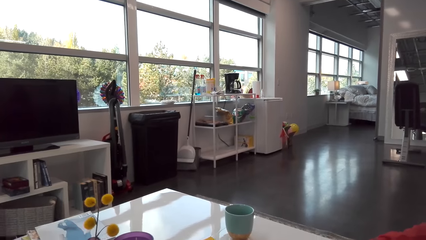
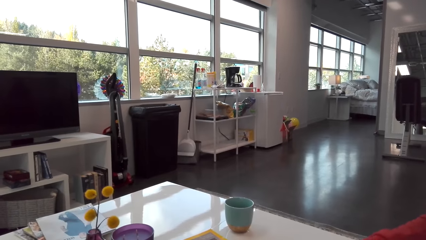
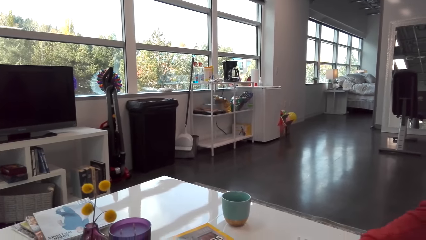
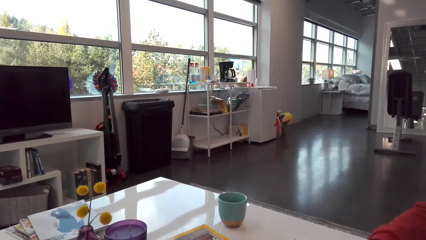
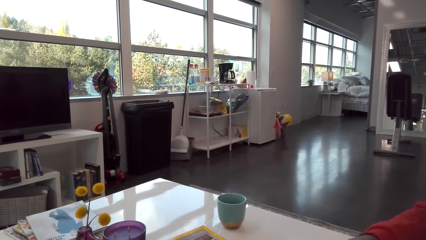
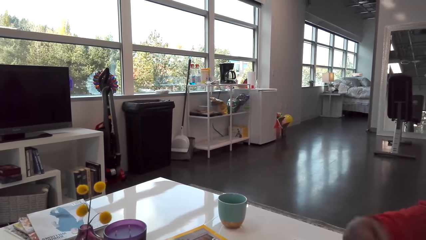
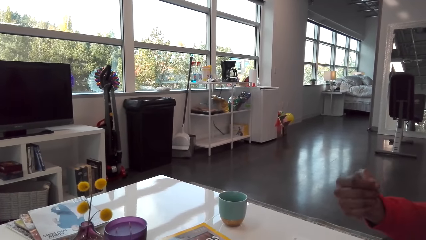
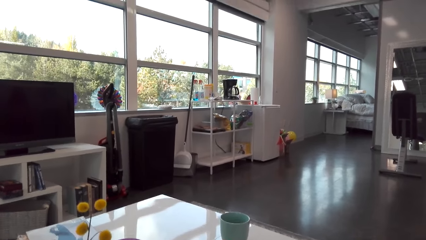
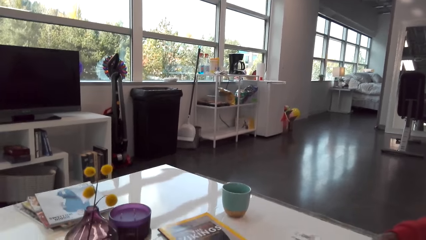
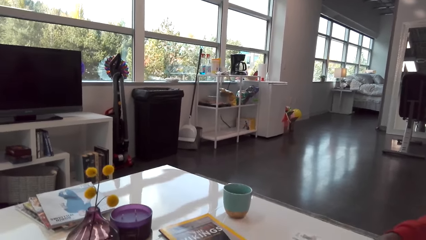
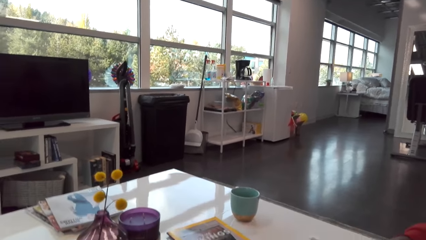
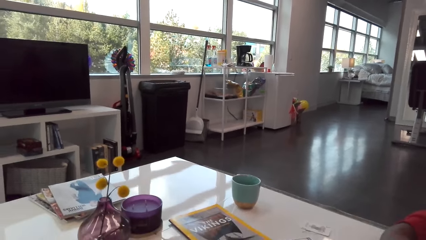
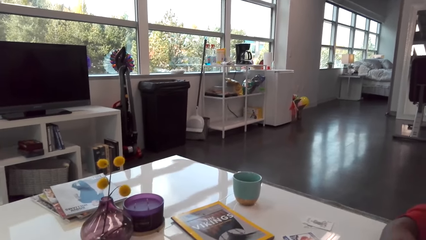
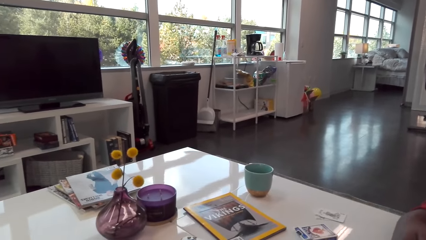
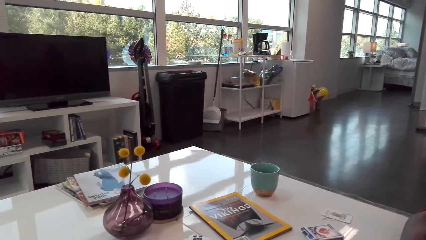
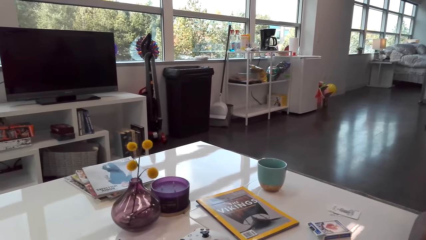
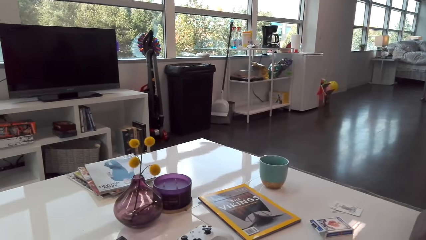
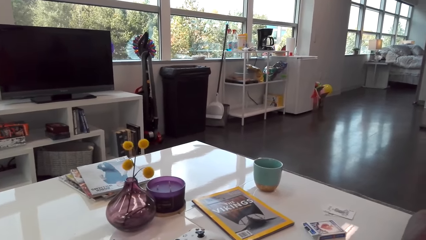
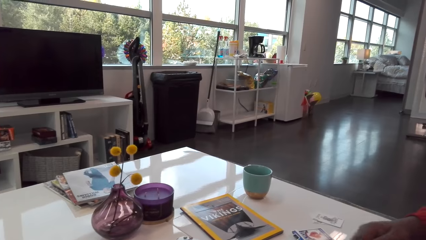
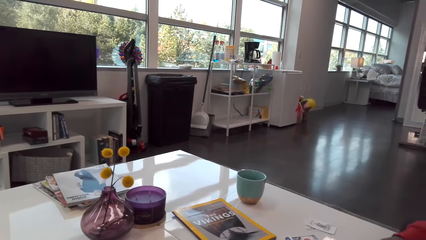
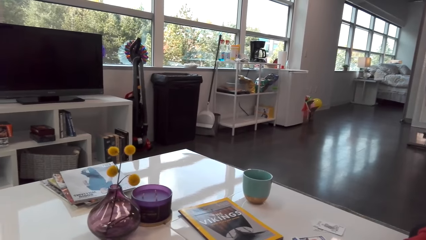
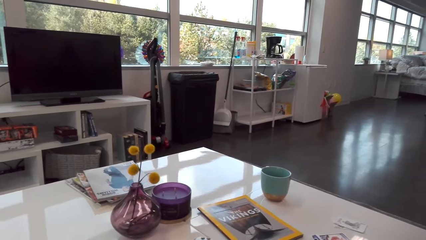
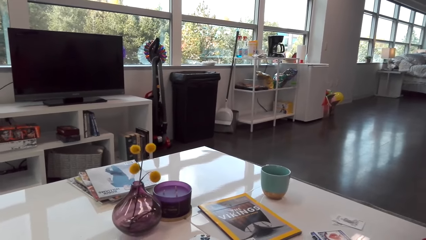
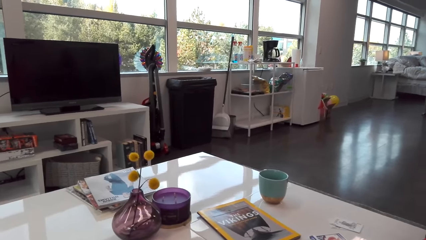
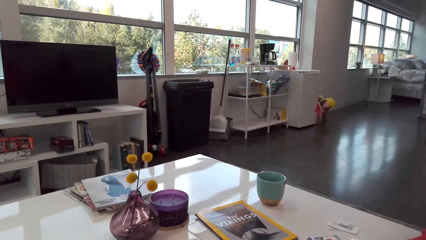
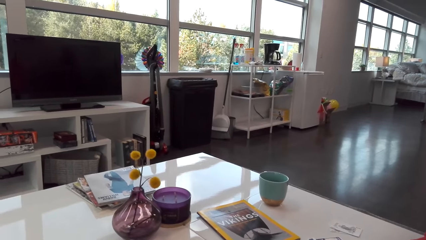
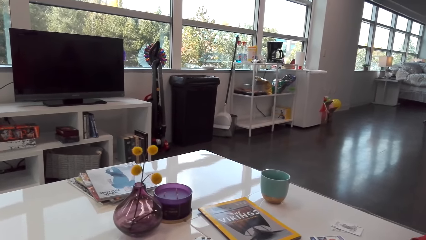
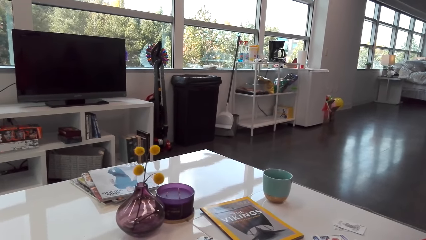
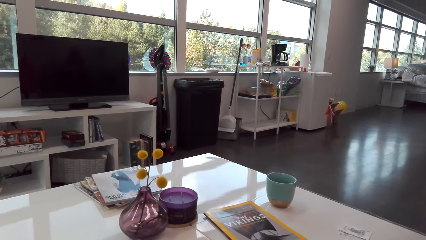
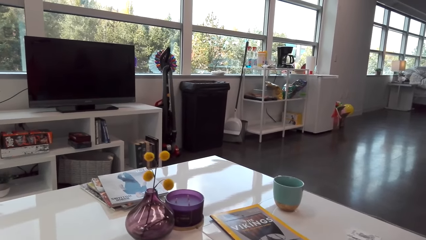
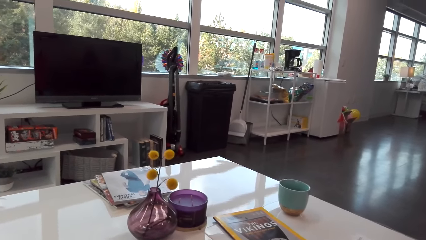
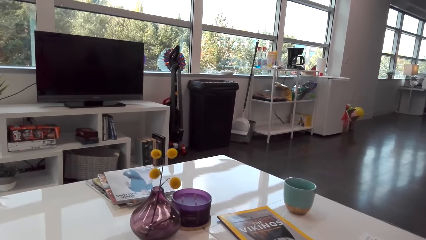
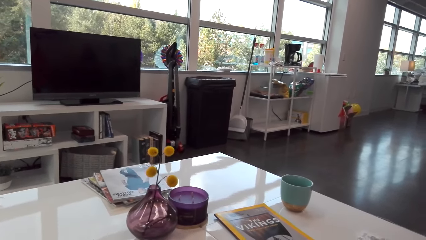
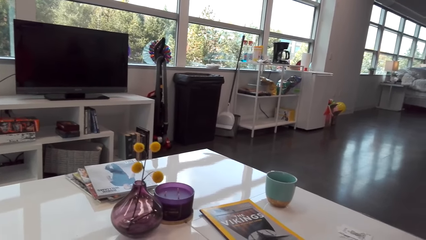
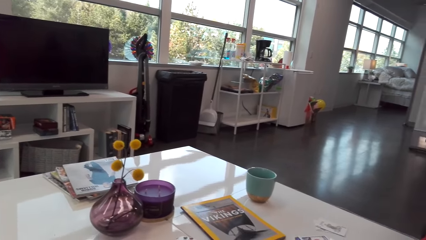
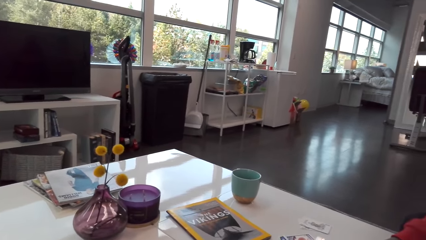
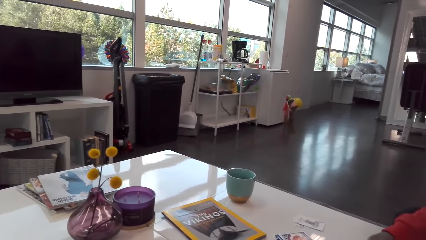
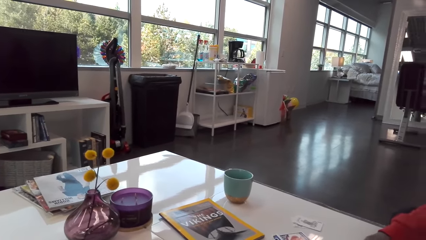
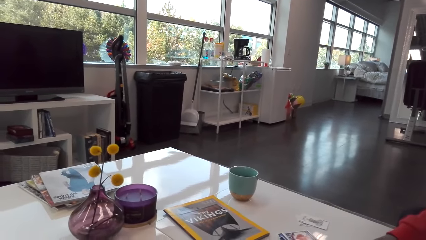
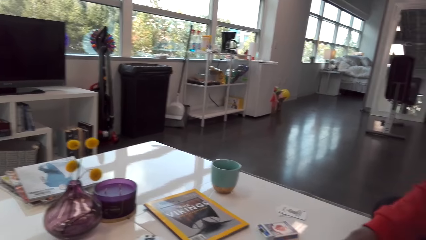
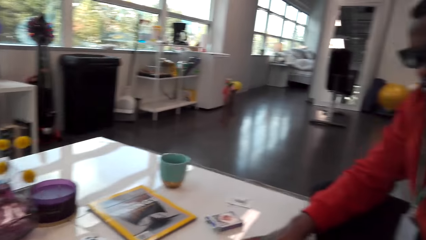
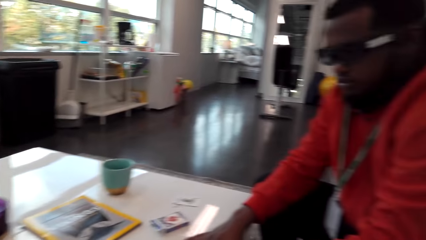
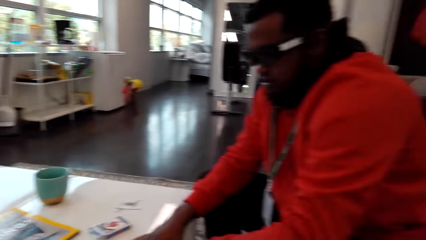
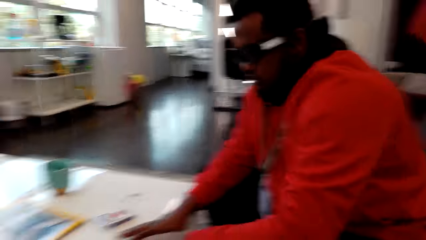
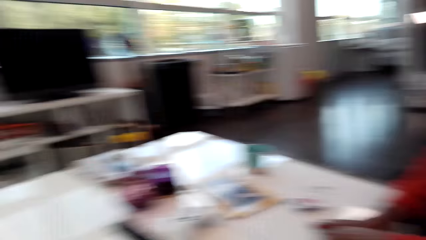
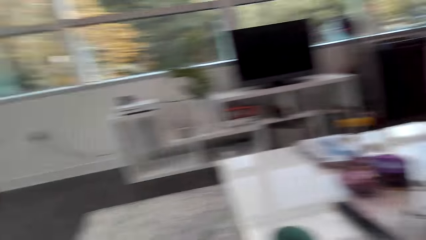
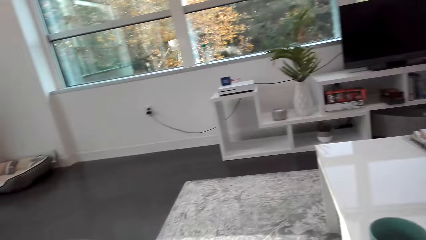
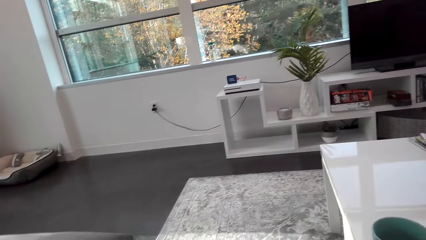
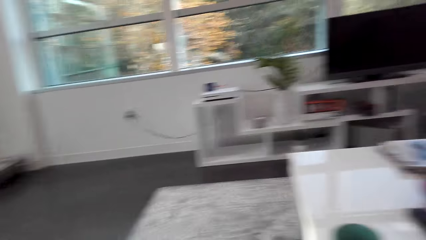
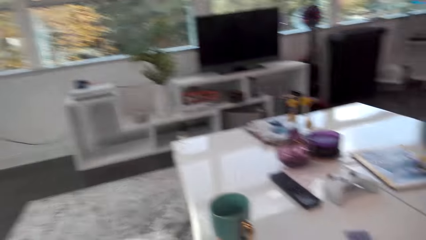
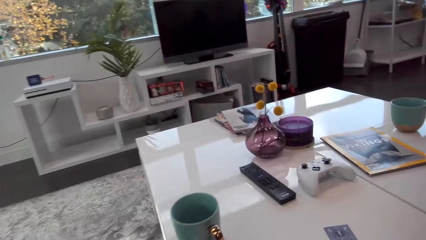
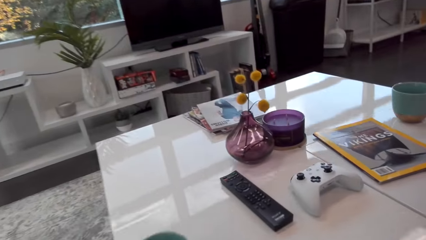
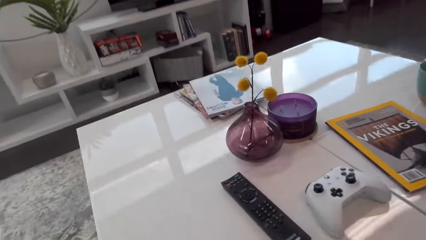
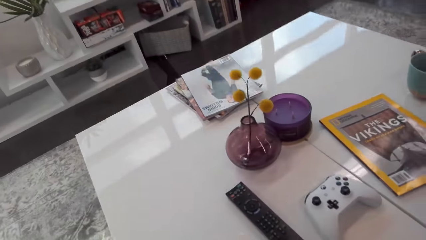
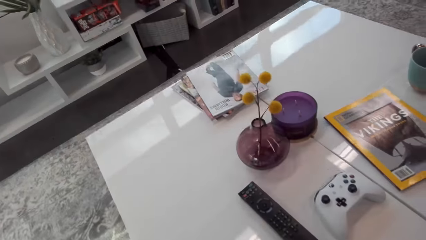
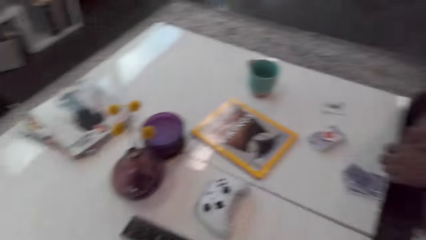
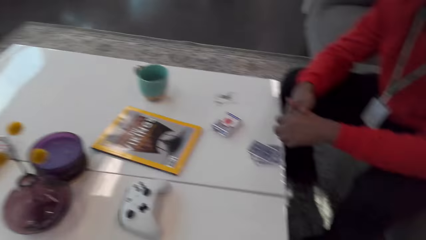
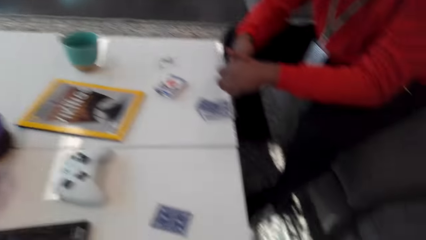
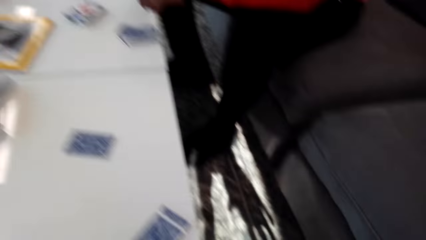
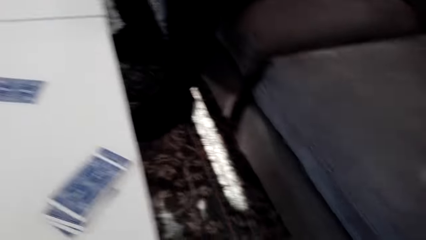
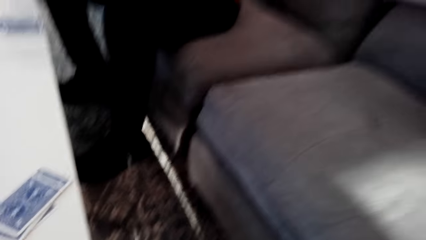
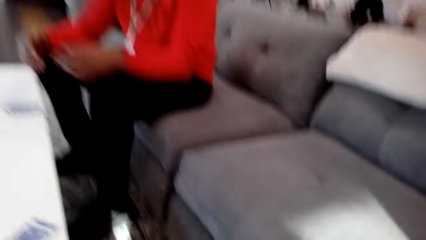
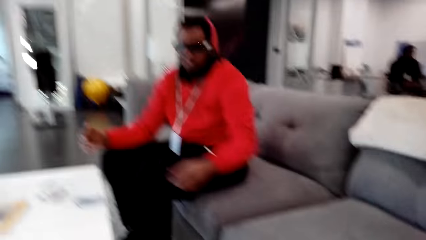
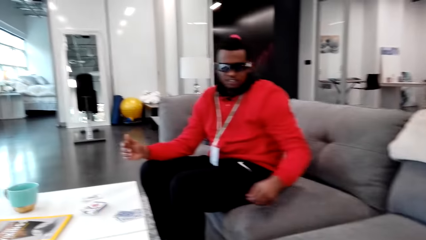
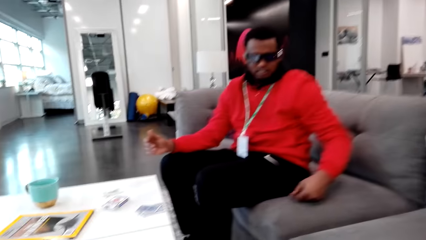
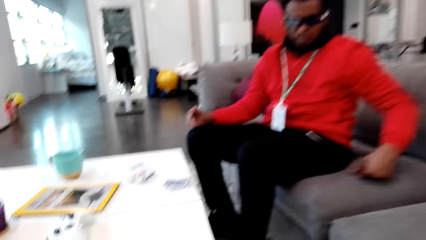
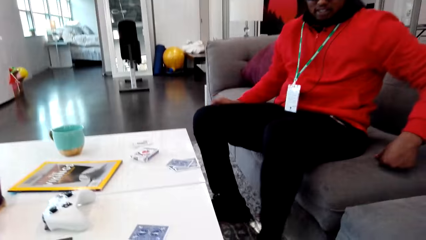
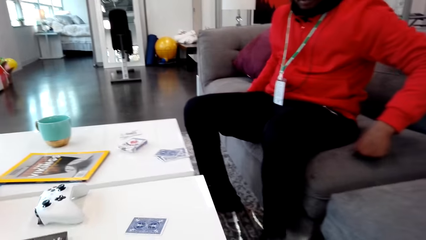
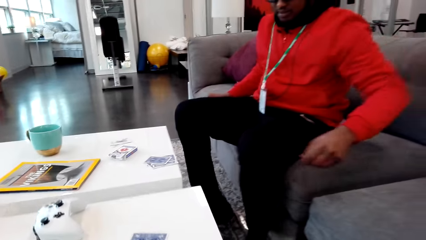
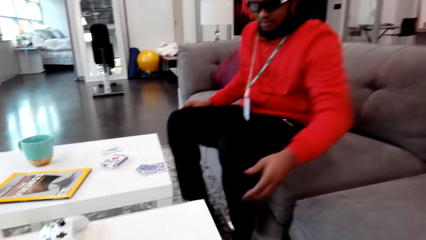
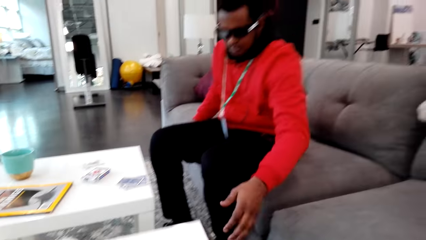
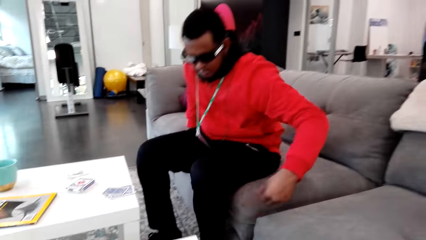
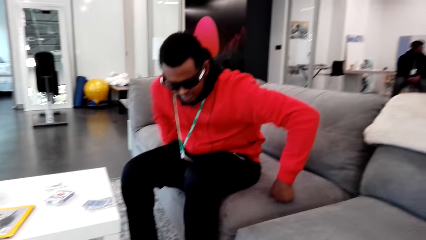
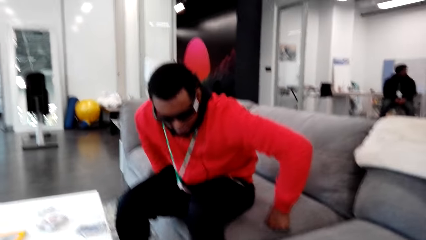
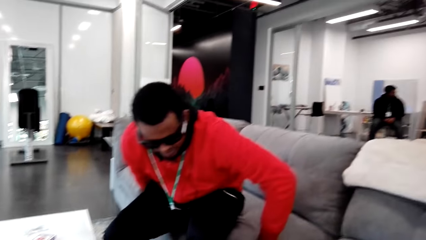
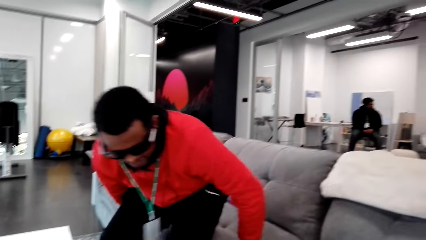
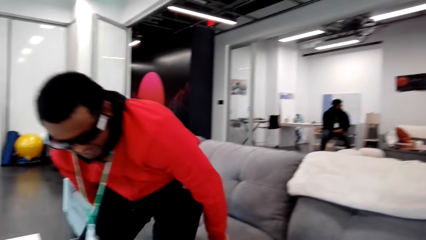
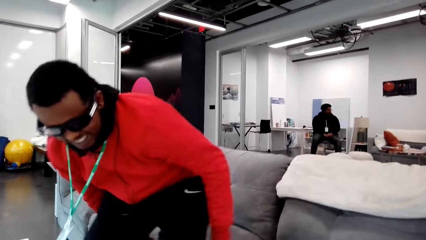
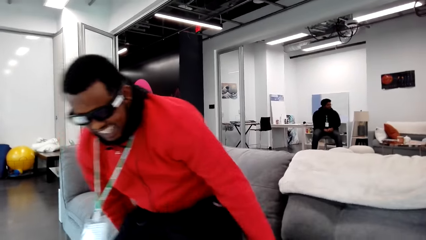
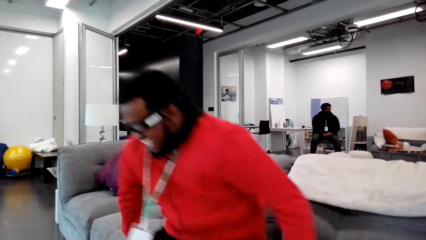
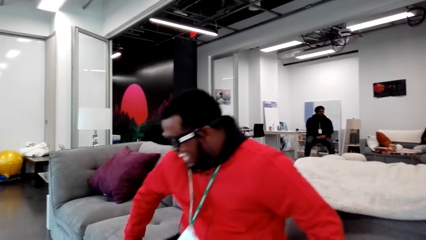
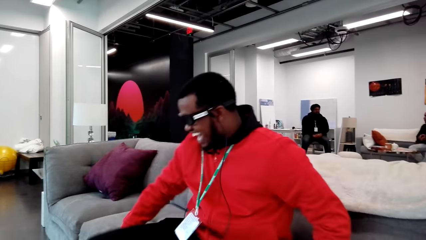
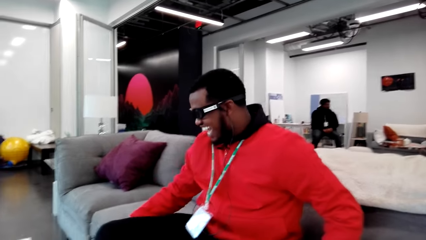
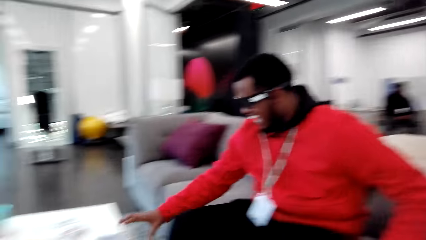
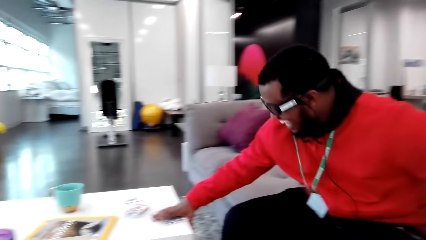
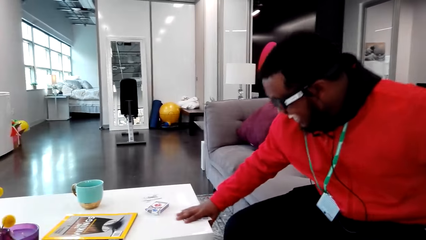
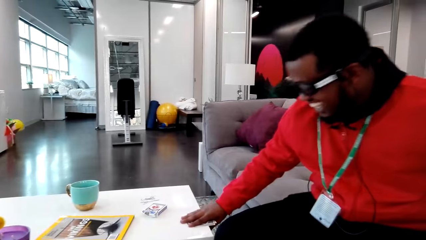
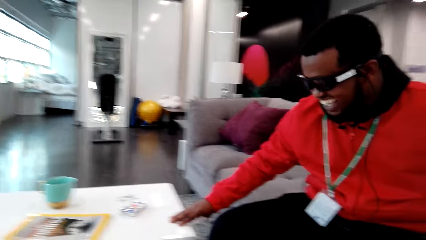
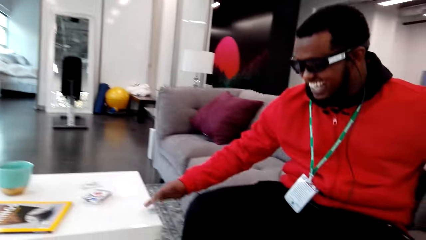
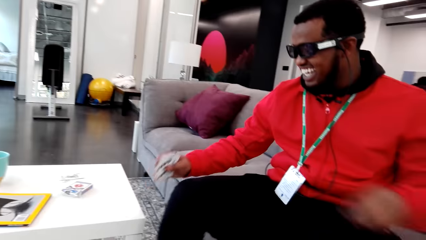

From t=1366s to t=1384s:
The camera wearer talks to a man. They look around and get up from the sofa set. They talk. They pull a table. The man shifts. The camera wearer talks to the man.
